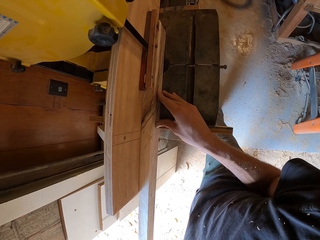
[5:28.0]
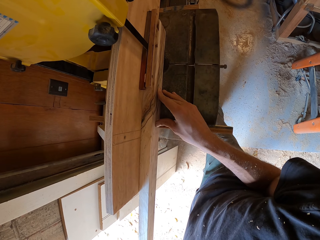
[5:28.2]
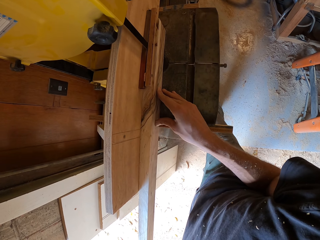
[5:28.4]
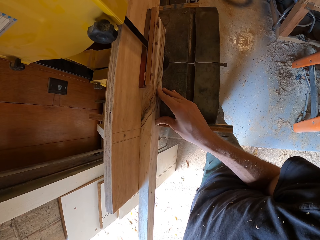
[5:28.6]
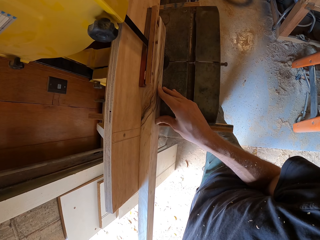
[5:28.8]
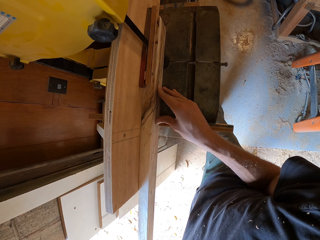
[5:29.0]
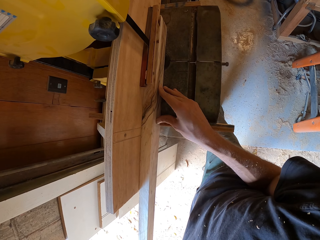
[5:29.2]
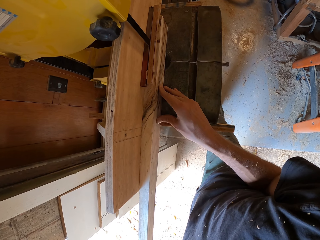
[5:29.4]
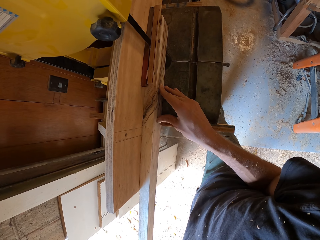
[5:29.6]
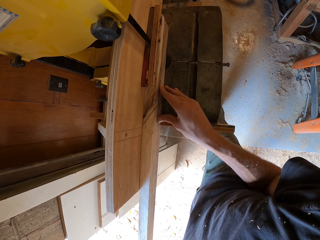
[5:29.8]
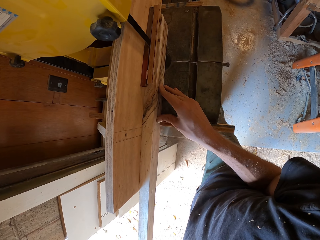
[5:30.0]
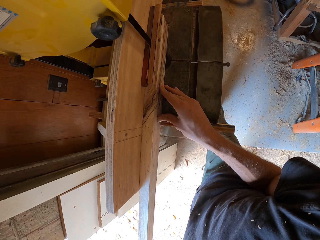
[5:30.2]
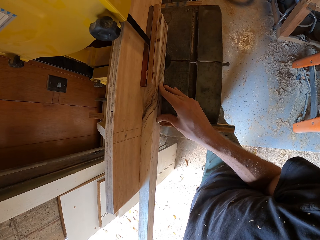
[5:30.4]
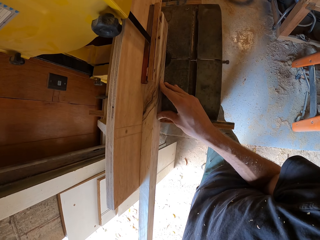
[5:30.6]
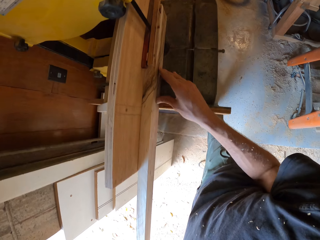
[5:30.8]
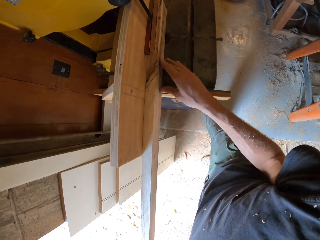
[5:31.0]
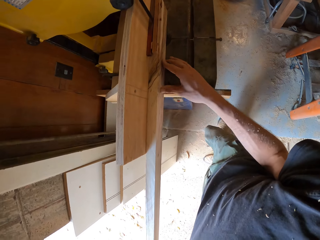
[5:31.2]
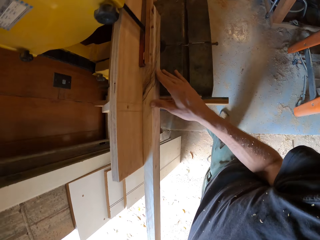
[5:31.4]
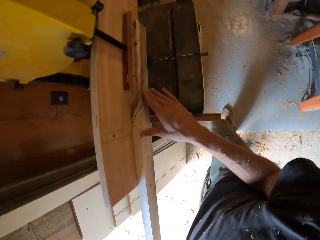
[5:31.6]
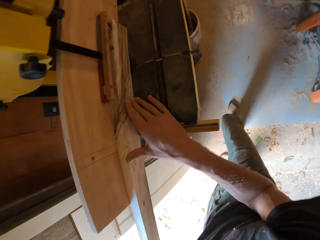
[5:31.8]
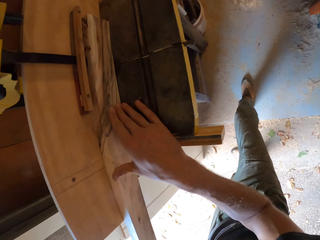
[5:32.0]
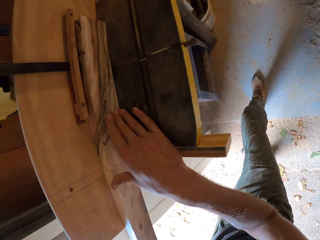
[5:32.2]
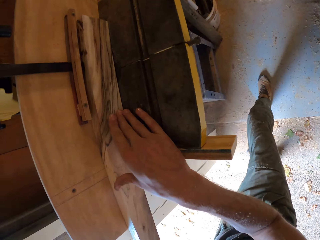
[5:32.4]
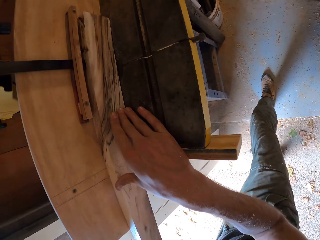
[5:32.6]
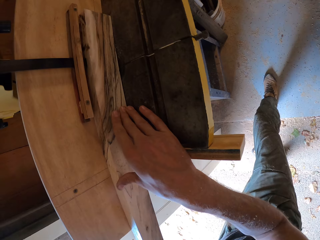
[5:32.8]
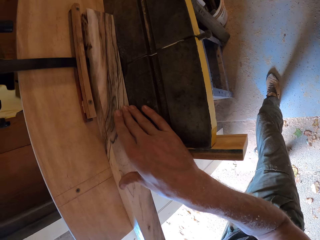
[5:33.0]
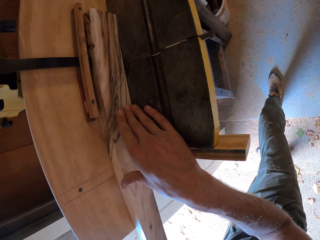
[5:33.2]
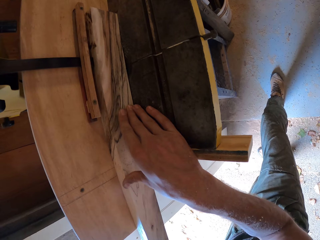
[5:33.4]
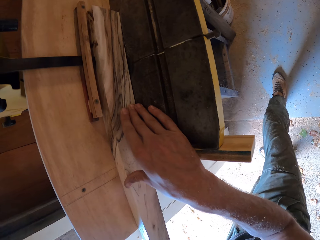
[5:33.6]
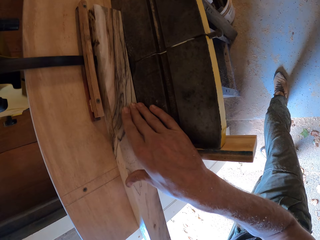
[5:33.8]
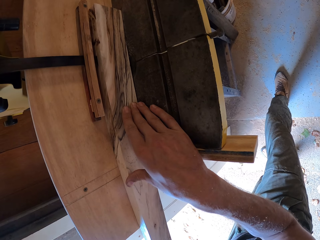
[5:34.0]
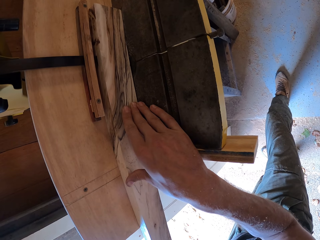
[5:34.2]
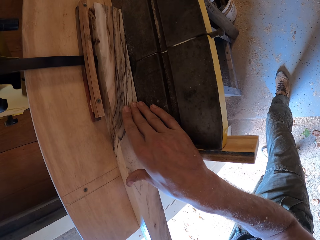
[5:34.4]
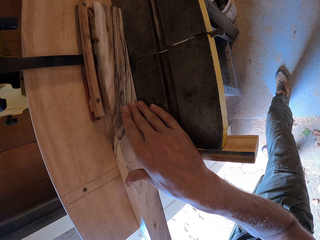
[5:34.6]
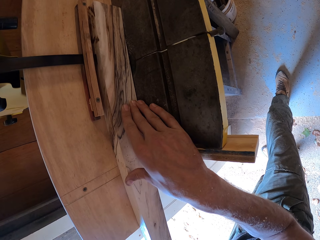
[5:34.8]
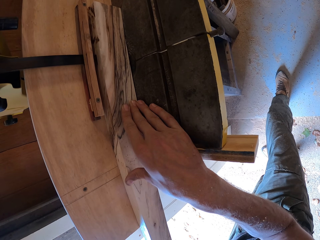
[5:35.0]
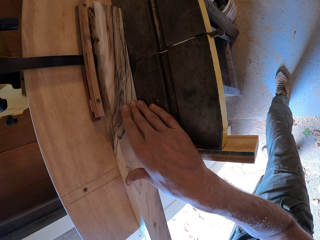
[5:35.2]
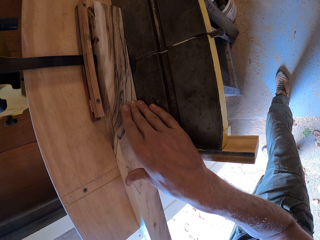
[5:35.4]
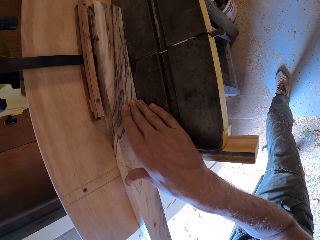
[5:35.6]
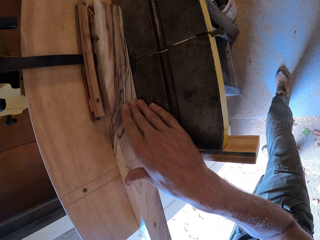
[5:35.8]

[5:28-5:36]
The camera wearer moves his right leg.

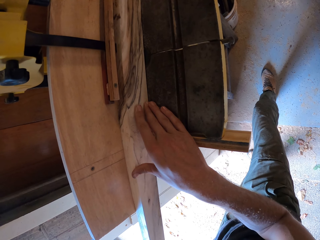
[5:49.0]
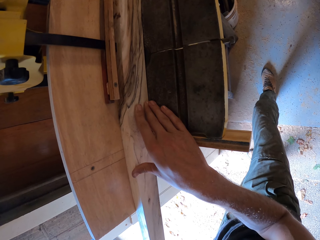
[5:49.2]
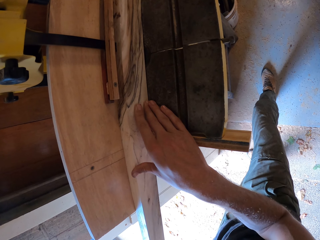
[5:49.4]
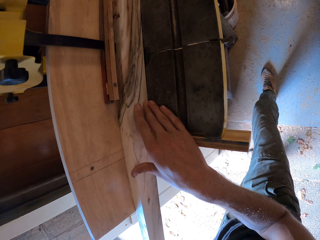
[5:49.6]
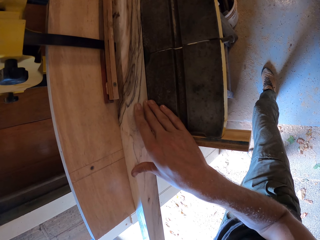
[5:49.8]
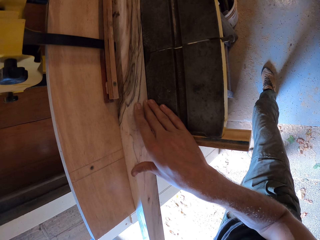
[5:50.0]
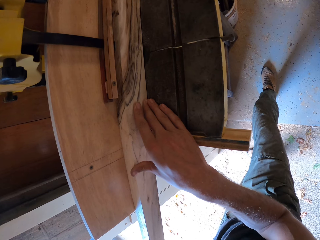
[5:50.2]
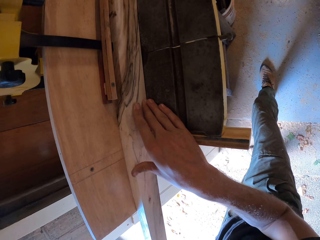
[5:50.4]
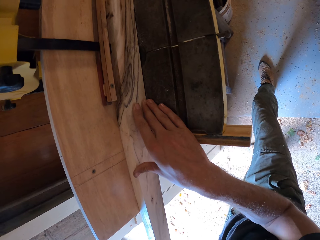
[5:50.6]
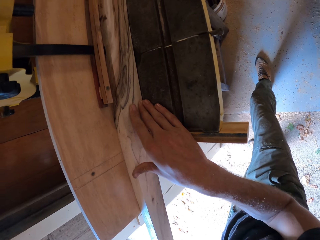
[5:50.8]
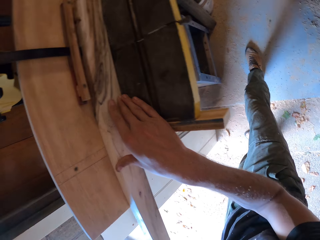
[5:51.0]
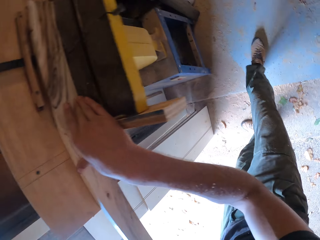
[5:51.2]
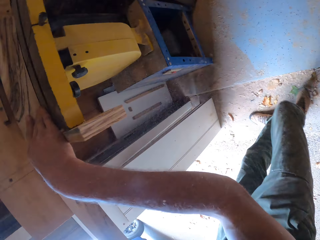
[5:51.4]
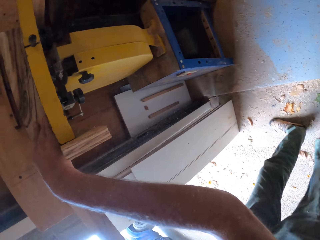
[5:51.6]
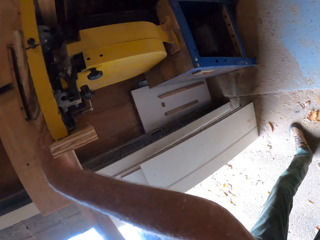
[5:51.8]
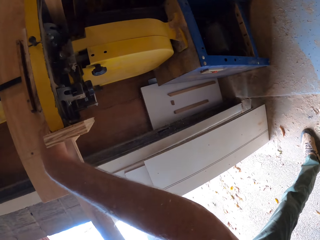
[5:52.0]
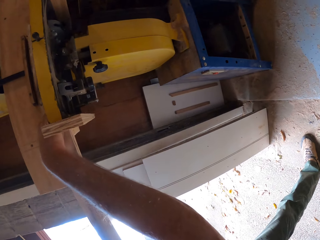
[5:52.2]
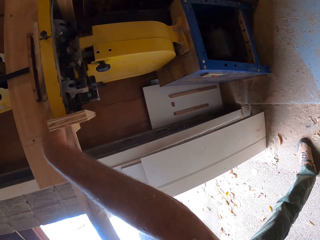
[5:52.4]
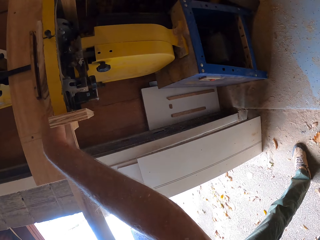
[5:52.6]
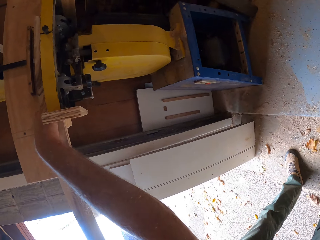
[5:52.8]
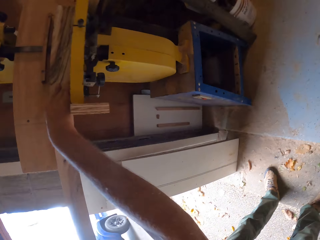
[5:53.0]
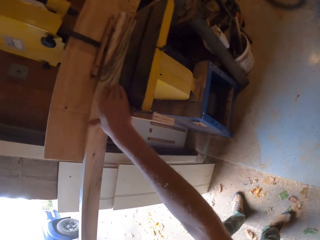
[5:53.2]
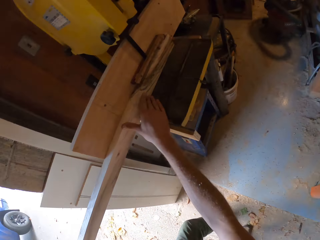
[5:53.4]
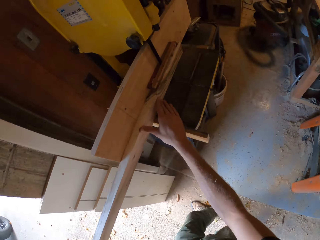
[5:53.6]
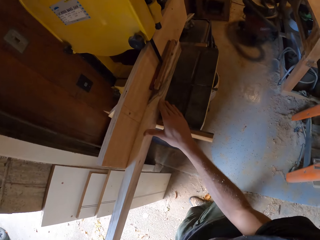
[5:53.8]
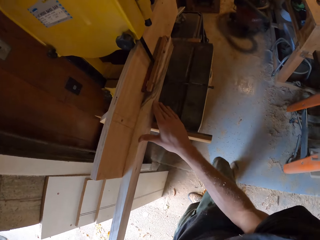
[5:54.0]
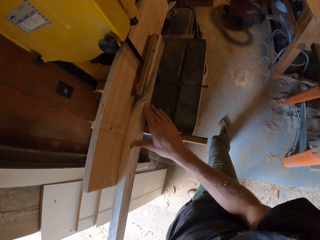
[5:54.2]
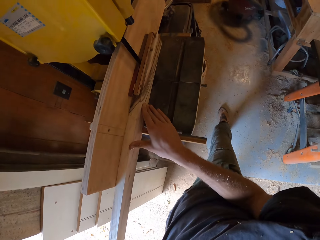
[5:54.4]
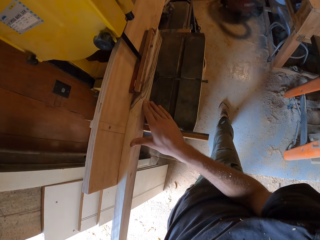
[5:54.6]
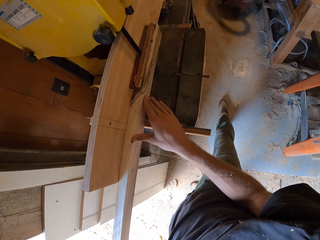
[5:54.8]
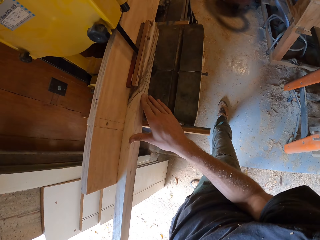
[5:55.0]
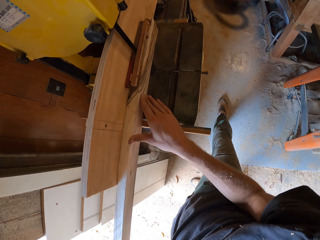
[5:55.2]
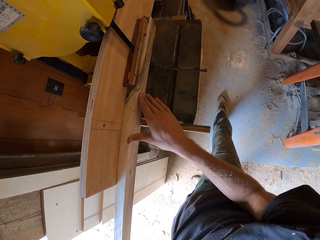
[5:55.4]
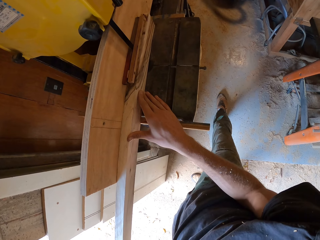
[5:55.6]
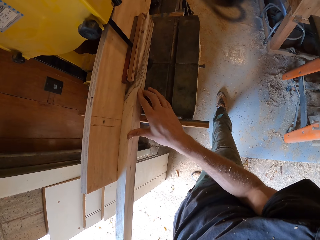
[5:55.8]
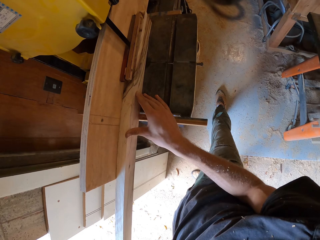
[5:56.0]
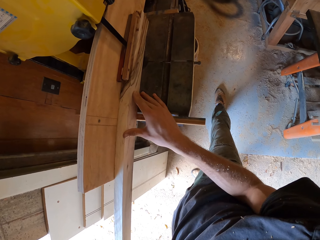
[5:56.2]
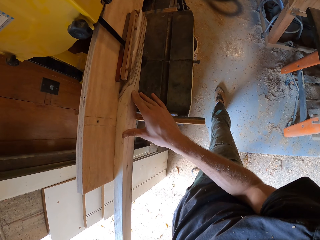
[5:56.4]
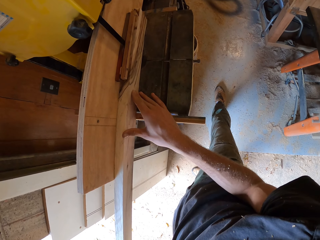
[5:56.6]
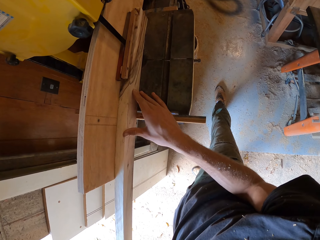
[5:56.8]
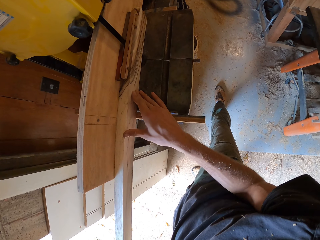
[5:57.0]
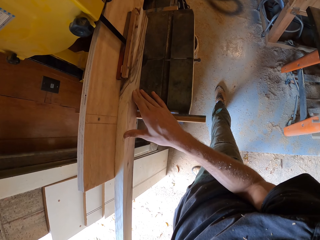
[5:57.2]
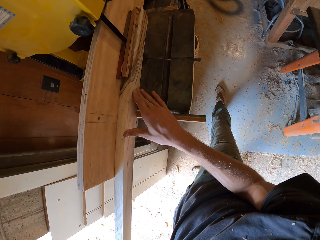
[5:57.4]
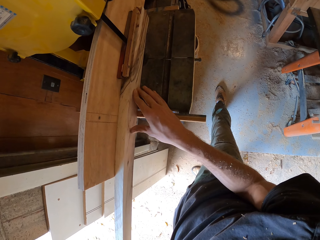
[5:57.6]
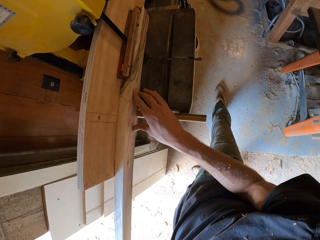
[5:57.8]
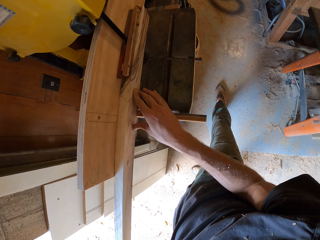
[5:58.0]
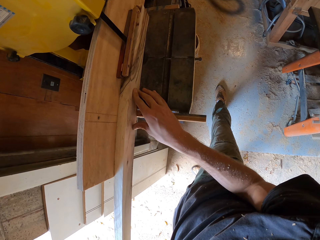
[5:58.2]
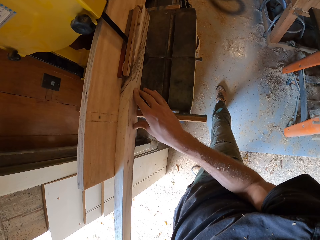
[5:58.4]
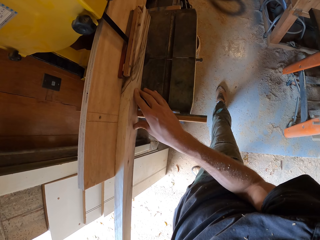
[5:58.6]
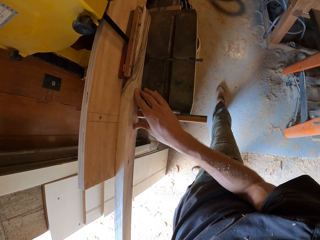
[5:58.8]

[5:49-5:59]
The camera wearer moves his right leg backward. He moves his right leg forward.

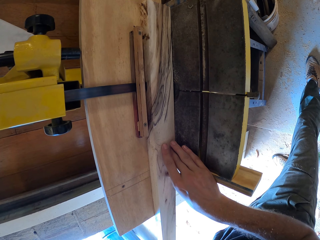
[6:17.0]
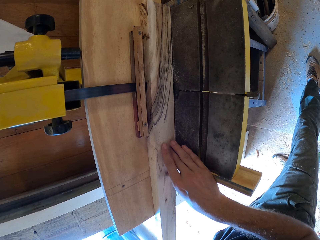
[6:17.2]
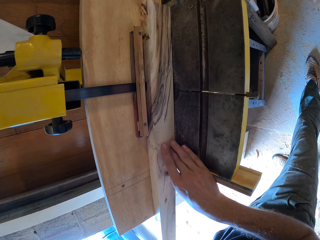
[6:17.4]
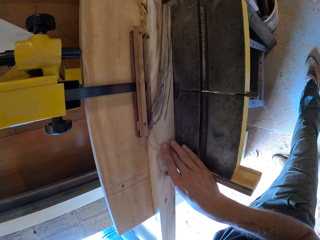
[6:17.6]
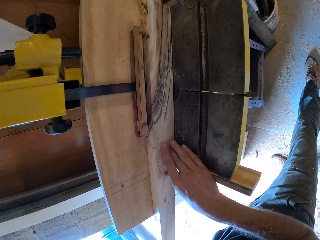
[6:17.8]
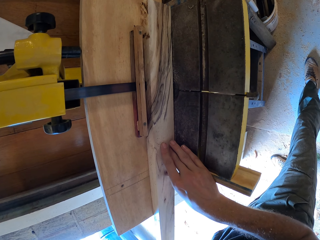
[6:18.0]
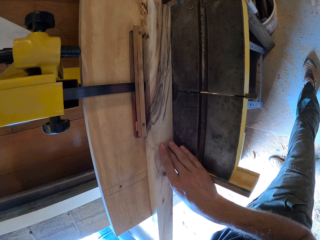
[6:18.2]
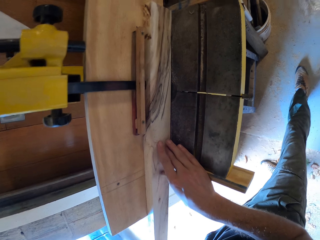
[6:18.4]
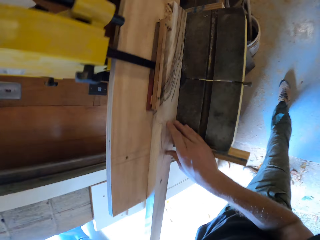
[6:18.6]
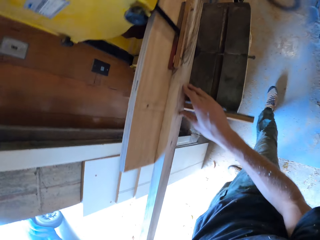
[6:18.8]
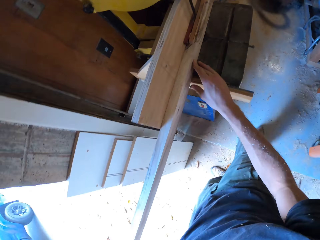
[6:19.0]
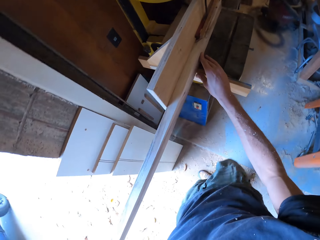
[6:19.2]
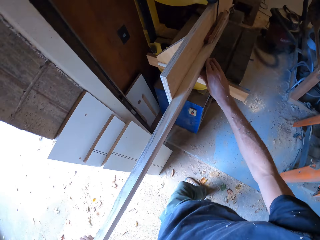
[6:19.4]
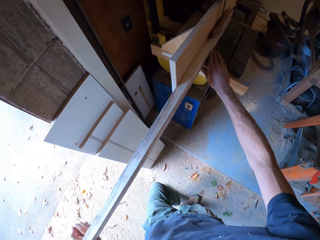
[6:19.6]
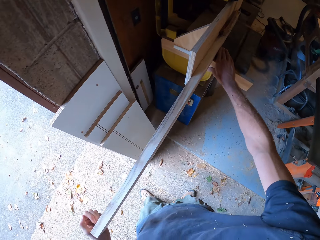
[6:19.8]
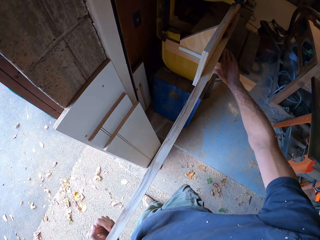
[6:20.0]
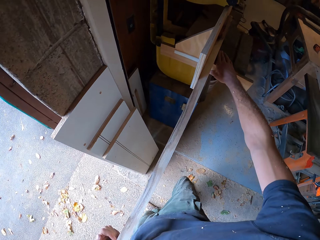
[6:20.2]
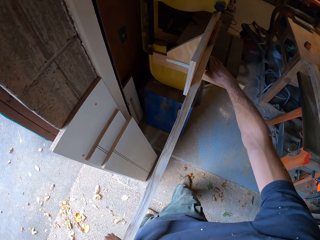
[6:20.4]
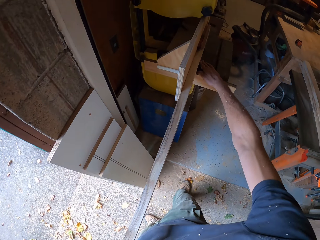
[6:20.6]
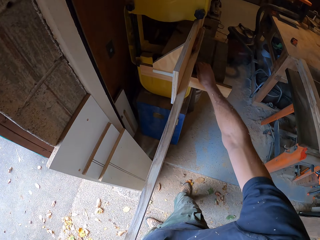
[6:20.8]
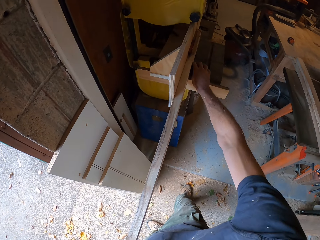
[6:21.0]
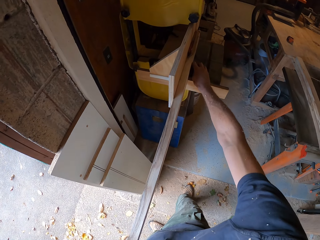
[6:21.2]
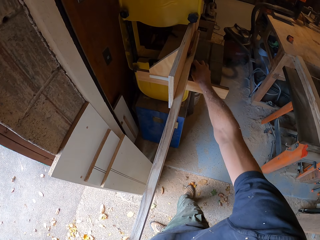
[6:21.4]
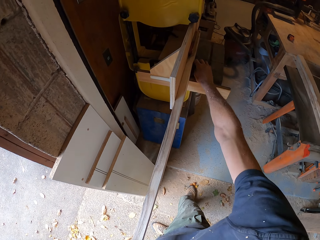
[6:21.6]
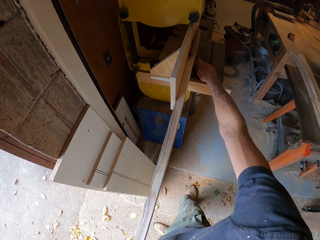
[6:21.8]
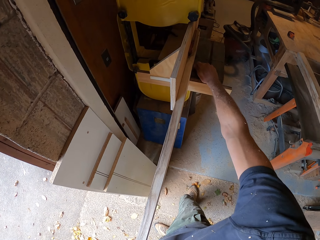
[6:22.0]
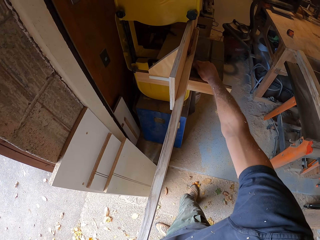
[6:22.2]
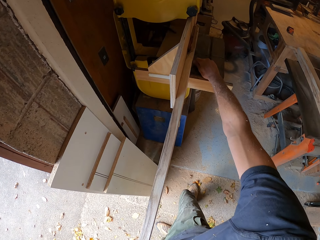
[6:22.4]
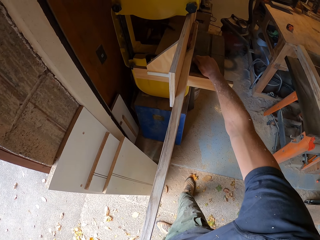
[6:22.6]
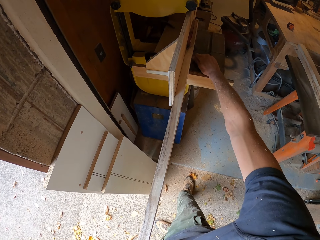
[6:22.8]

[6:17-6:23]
The camera wearer moves backward. They touch the surface of a cutting machine.
